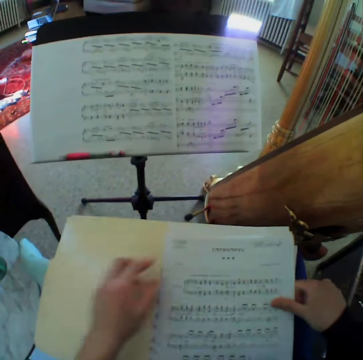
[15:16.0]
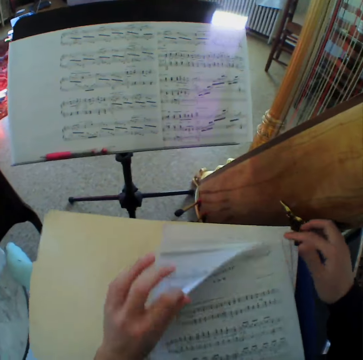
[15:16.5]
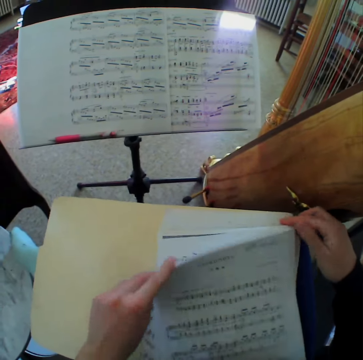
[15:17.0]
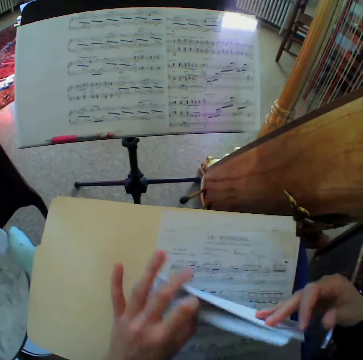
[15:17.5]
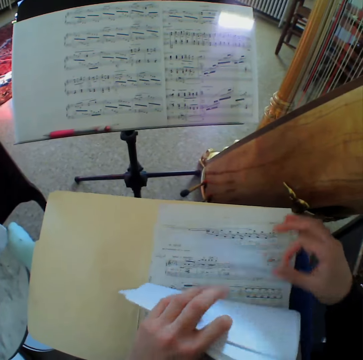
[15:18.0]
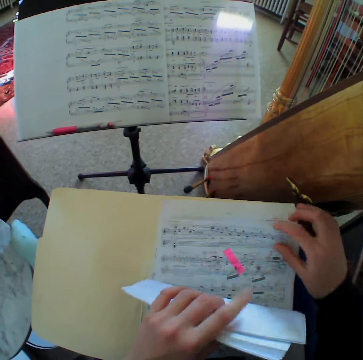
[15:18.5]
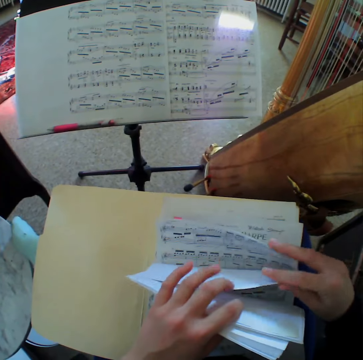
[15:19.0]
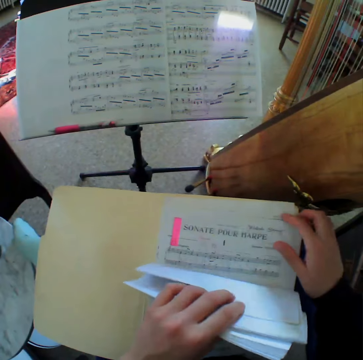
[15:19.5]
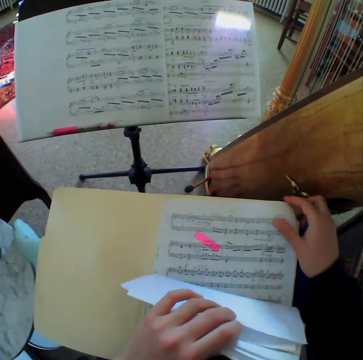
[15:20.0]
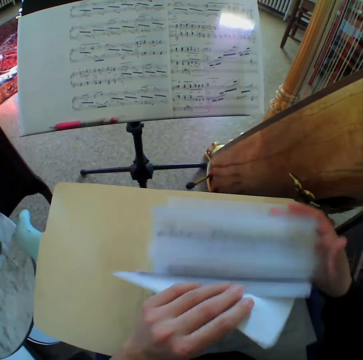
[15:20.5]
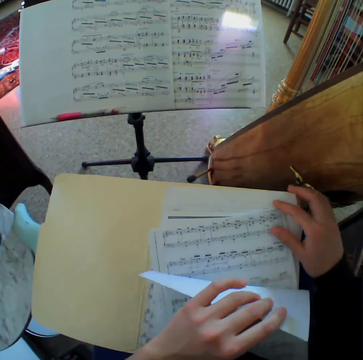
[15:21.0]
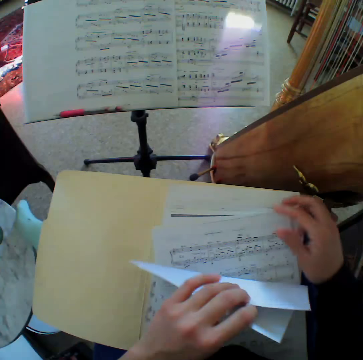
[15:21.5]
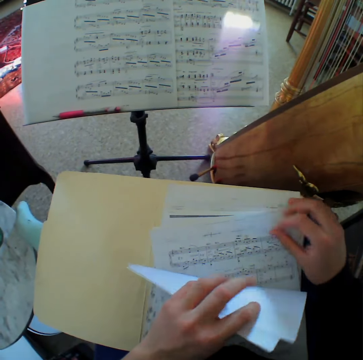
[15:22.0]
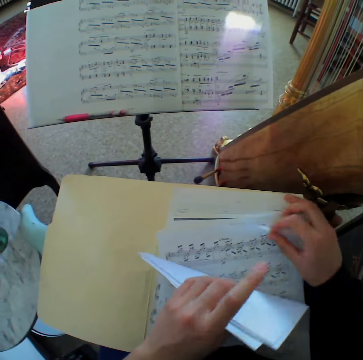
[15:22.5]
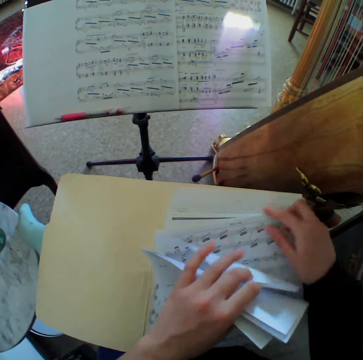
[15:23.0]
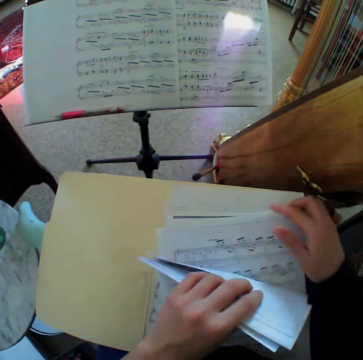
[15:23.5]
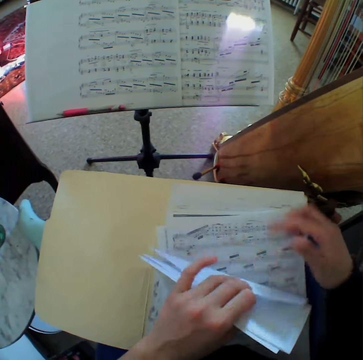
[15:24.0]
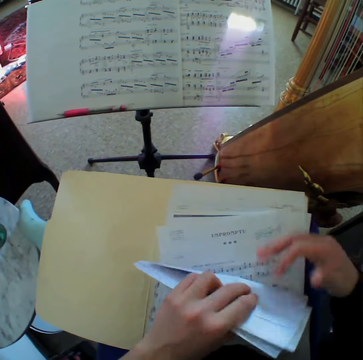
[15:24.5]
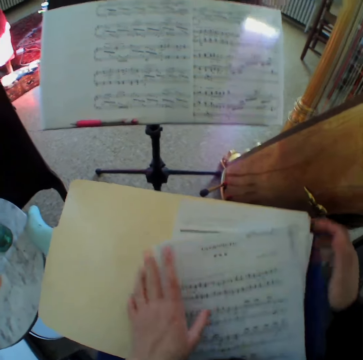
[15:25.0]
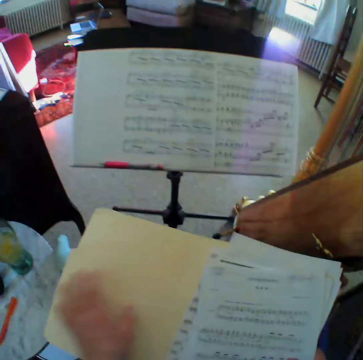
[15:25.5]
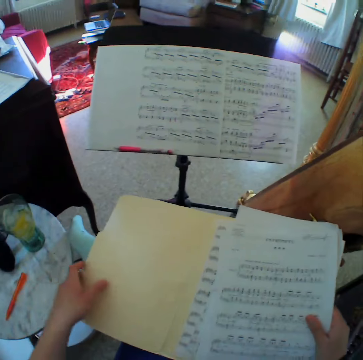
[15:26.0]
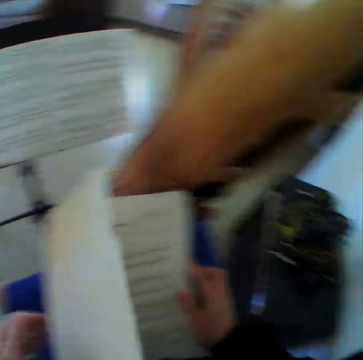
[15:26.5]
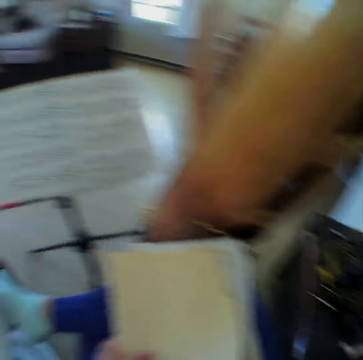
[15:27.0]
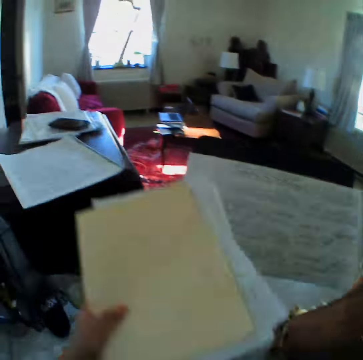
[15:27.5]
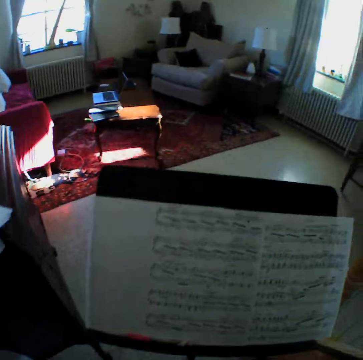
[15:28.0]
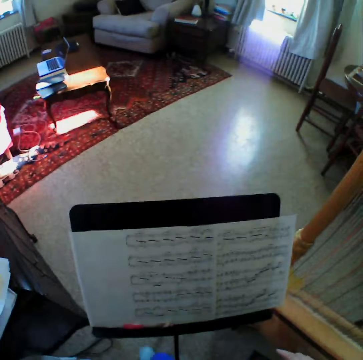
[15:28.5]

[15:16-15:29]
The camera wearer opens the file. They look at the music papers. They flip through the pages. They close the file. They put down the file.

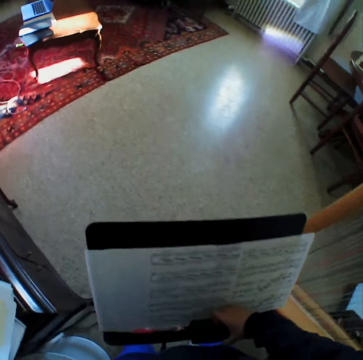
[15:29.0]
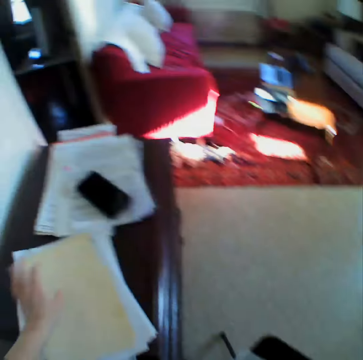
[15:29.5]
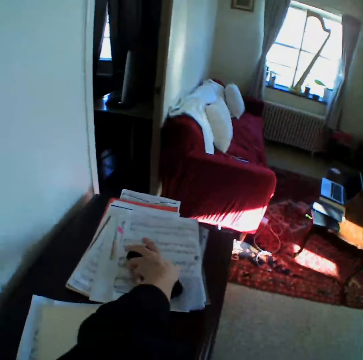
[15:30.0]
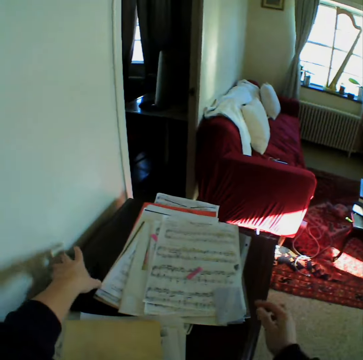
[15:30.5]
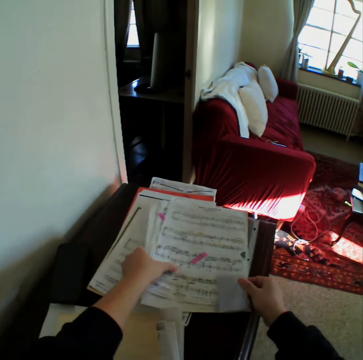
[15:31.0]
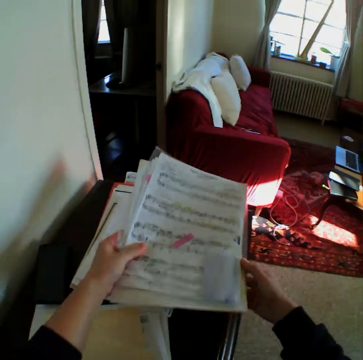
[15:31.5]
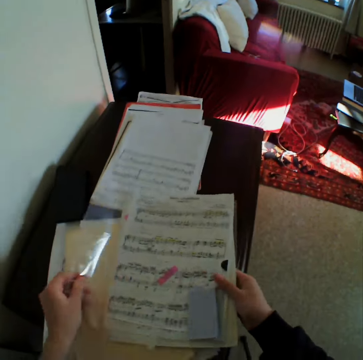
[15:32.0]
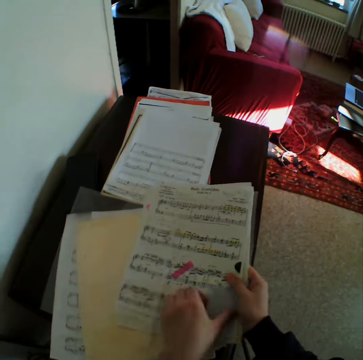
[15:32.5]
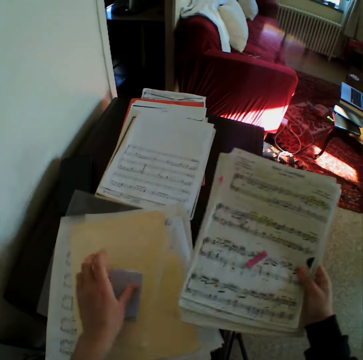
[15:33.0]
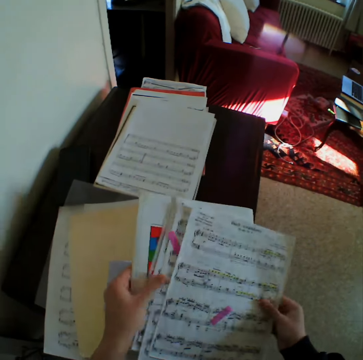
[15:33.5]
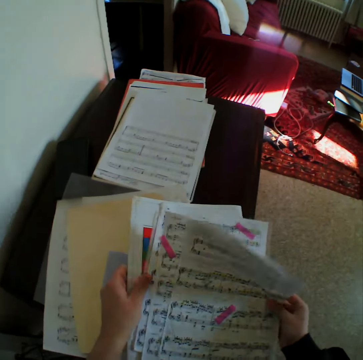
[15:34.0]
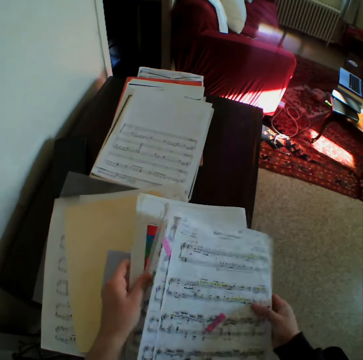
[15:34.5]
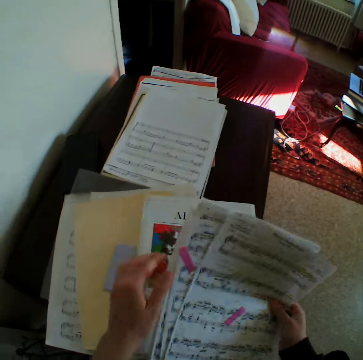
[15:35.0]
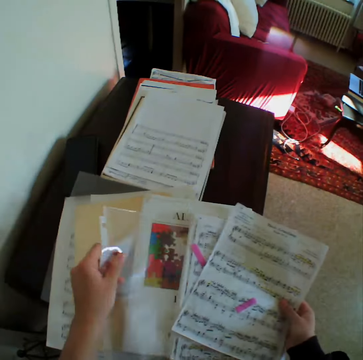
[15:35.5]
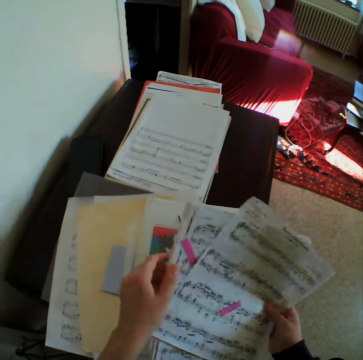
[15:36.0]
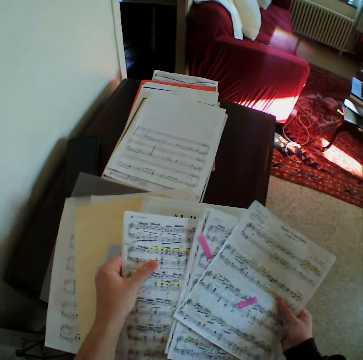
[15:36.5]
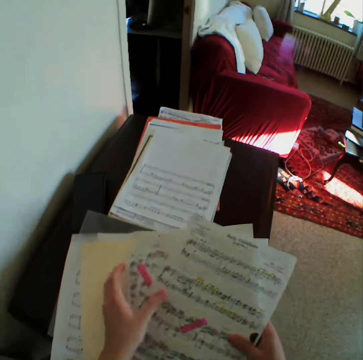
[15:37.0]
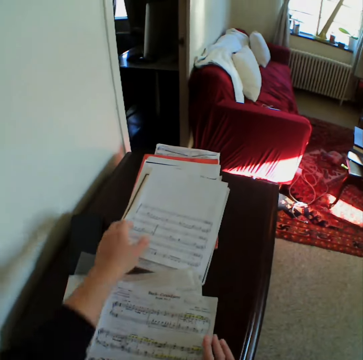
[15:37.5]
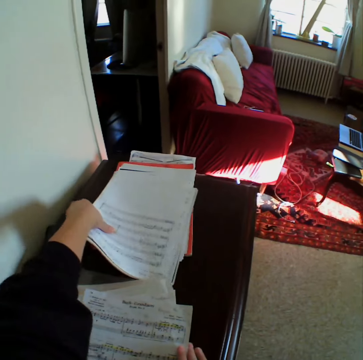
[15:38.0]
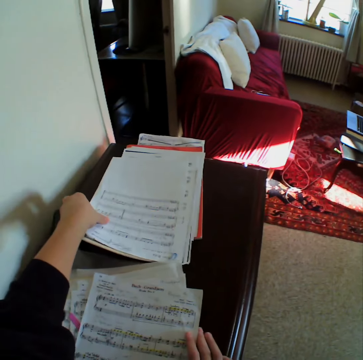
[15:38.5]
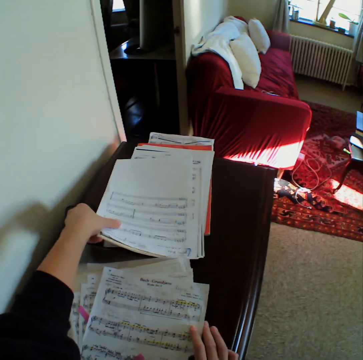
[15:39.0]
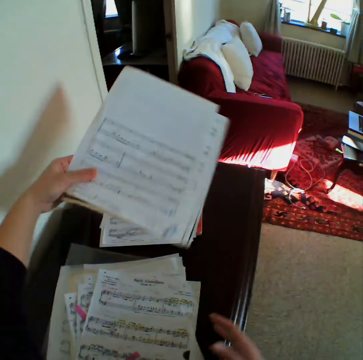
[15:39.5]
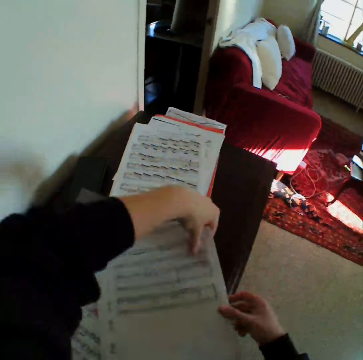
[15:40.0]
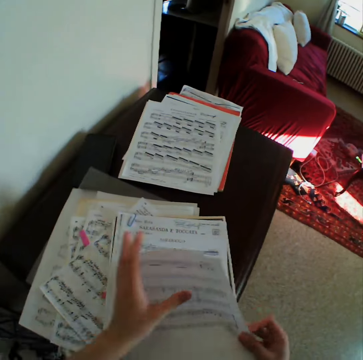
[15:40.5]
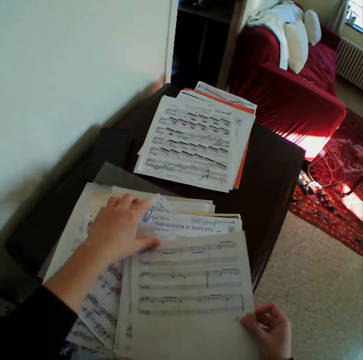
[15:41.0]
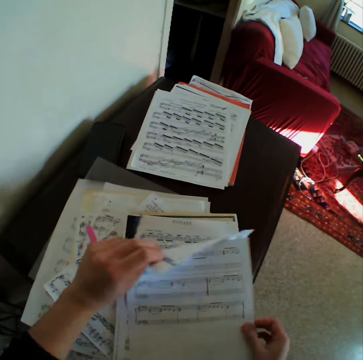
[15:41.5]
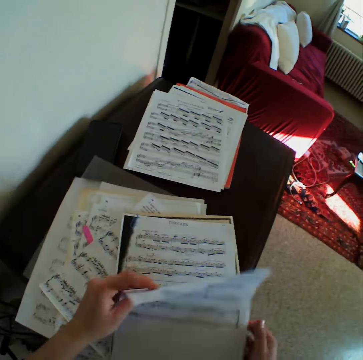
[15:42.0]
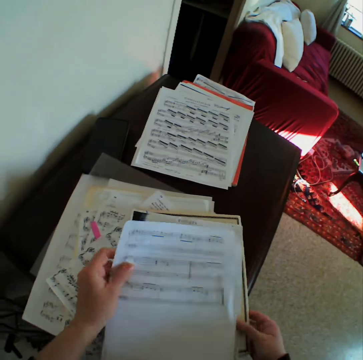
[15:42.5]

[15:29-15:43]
The camera wearer reads the music paper. They look around the room. They adjust a phone from the table. They hold the music papers. They carry some music sheet. They look at the music papers. They flip through the pages. They carry some music sheet.

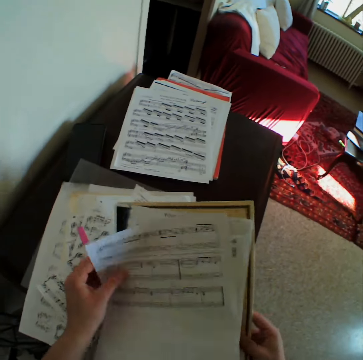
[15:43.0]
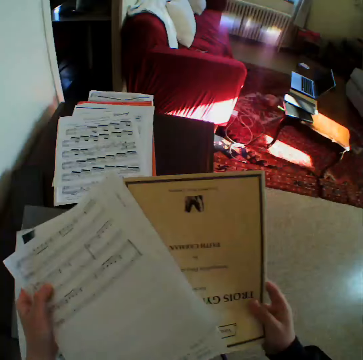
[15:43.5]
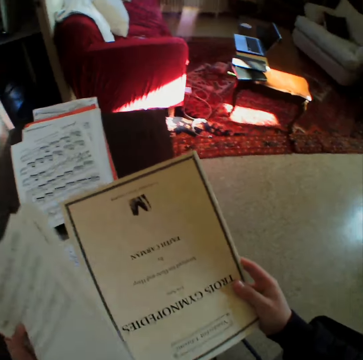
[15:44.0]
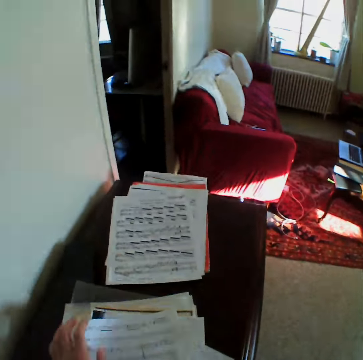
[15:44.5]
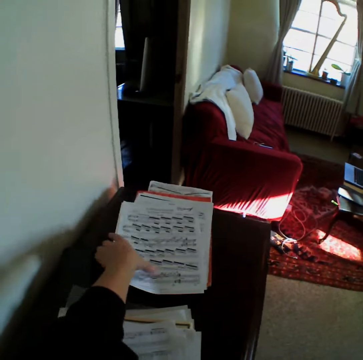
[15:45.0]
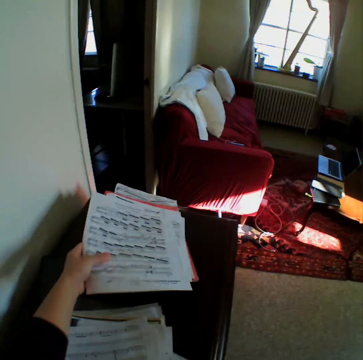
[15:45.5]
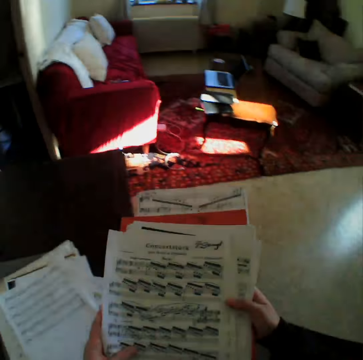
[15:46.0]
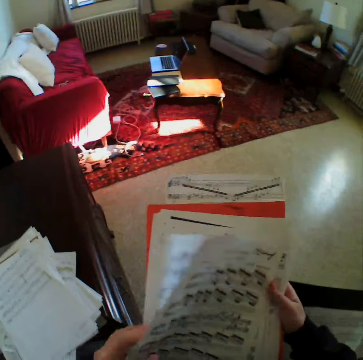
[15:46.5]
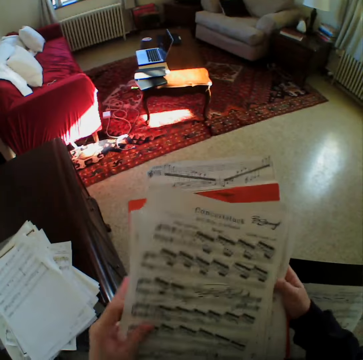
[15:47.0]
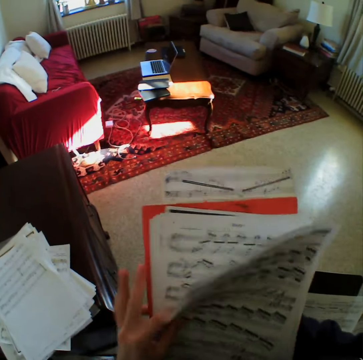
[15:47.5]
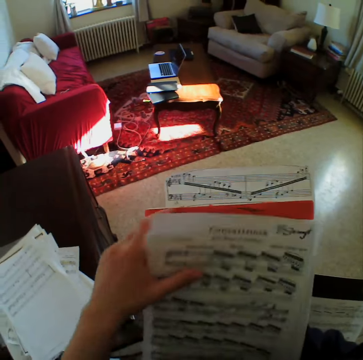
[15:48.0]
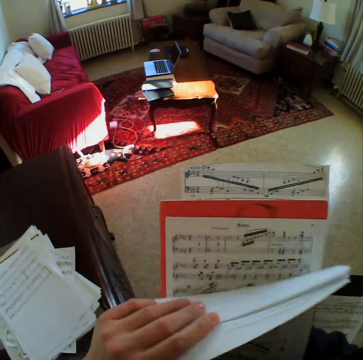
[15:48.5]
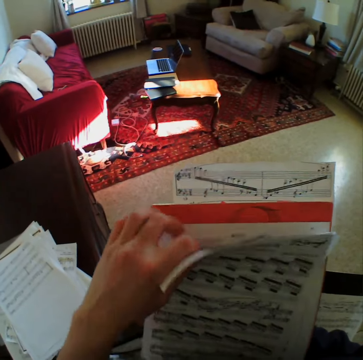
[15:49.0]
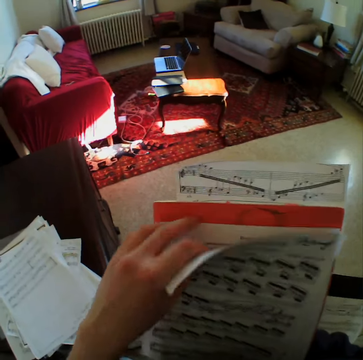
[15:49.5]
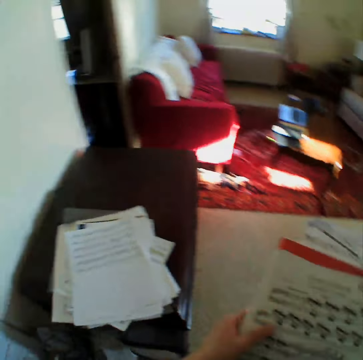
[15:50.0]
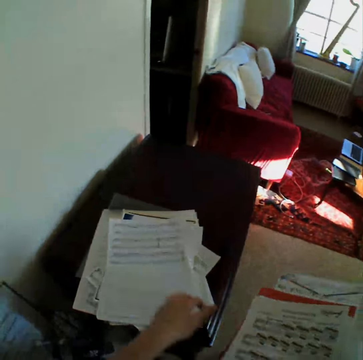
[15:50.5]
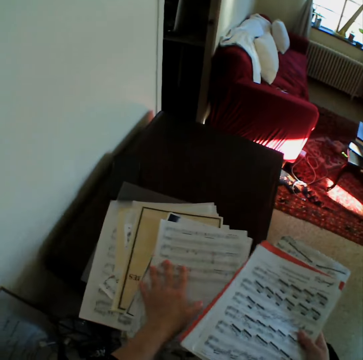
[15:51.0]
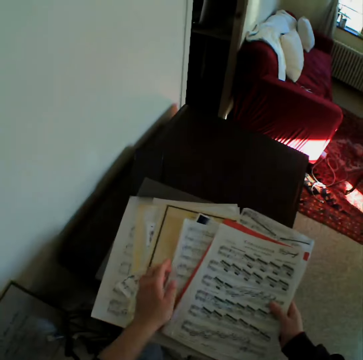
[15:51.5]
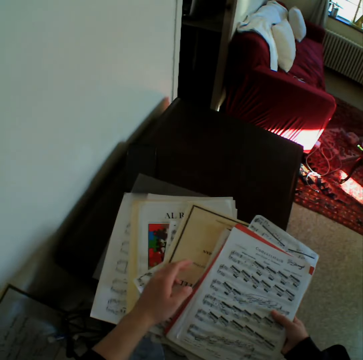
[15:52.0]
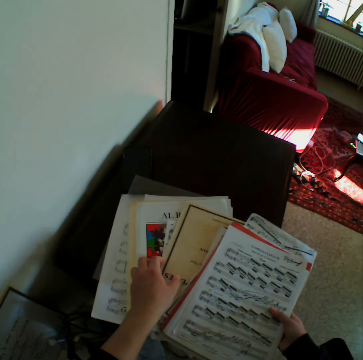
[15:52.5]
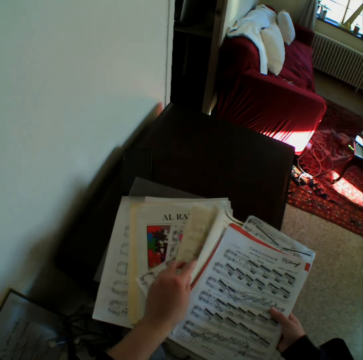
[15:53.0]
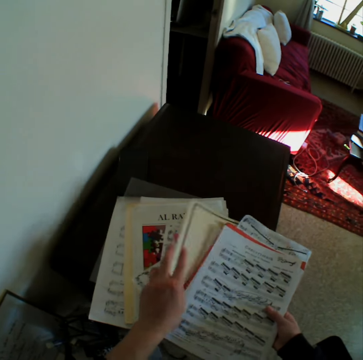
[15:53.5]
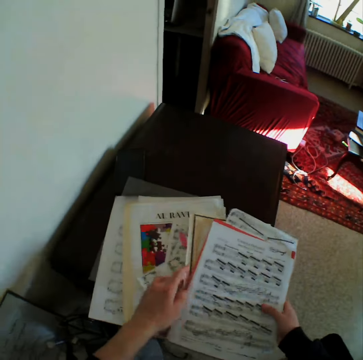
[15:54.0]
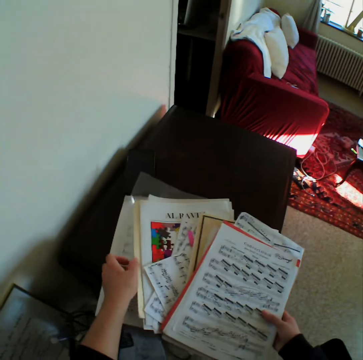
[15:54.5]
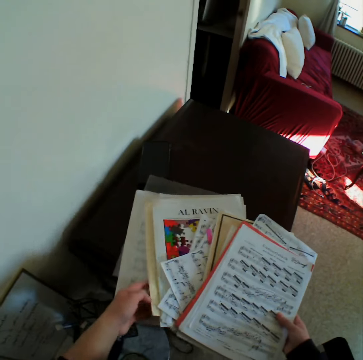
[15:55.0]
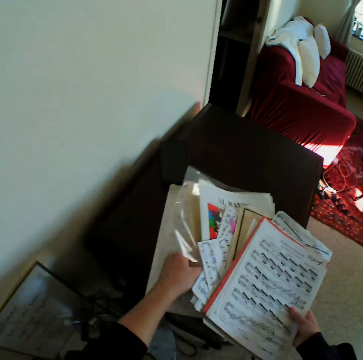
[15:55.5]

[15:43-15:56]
The camera wearer keeps the music sheet.
